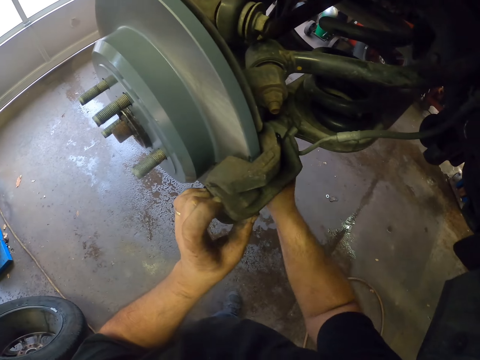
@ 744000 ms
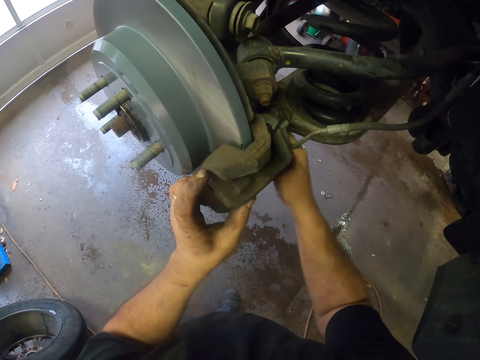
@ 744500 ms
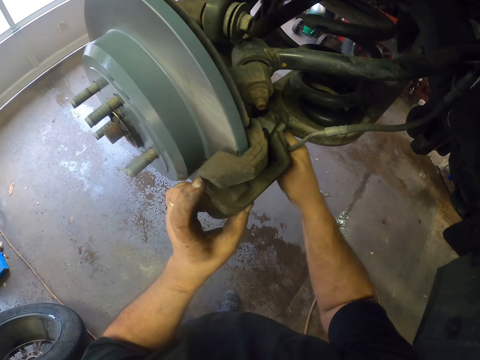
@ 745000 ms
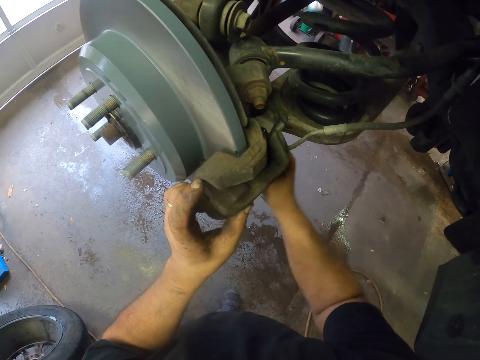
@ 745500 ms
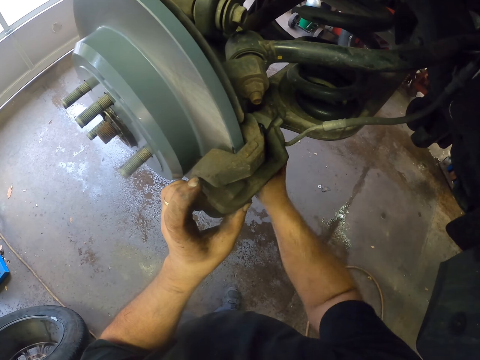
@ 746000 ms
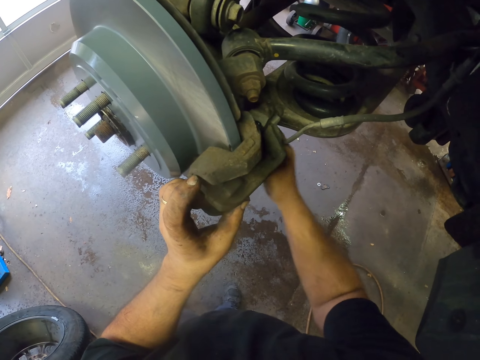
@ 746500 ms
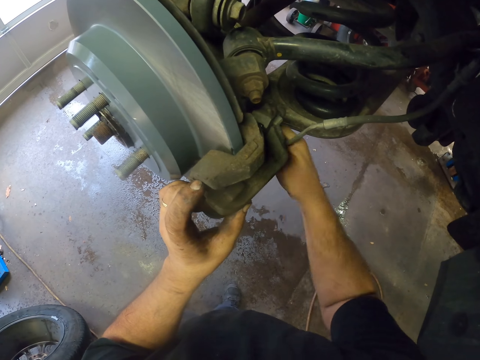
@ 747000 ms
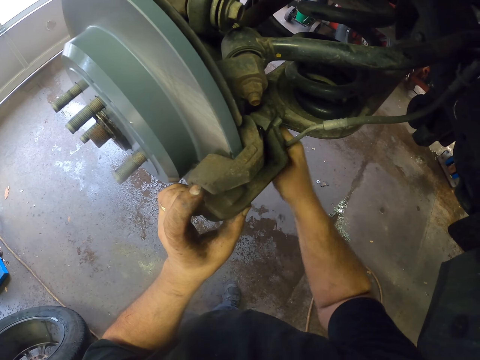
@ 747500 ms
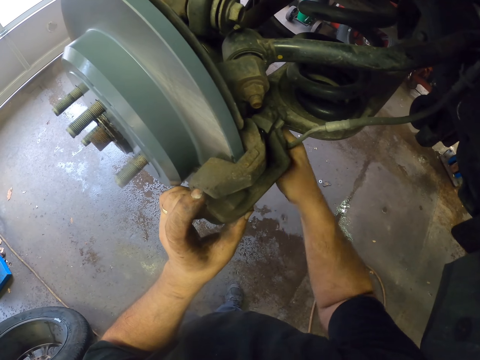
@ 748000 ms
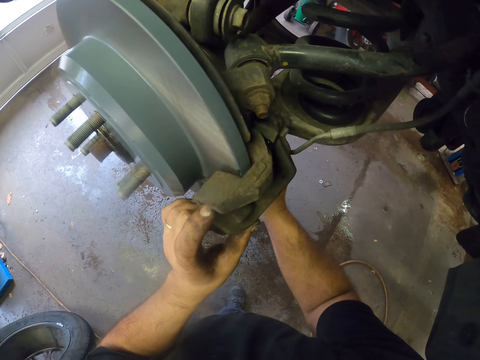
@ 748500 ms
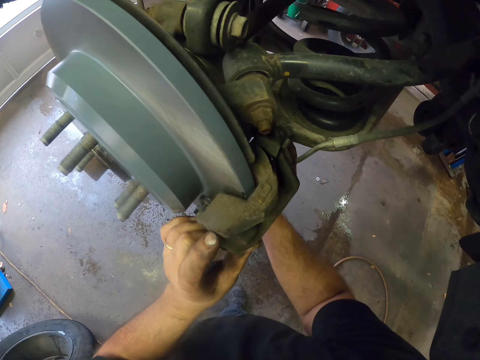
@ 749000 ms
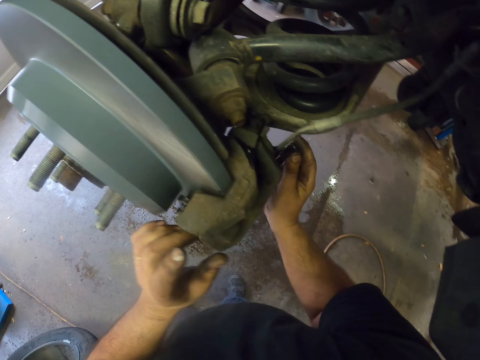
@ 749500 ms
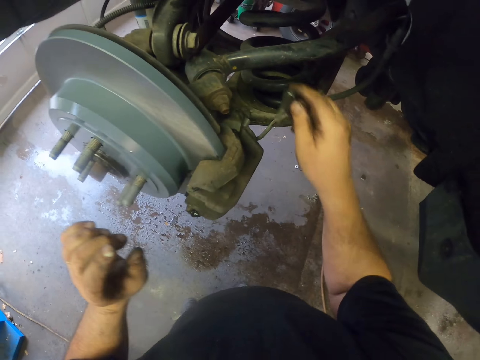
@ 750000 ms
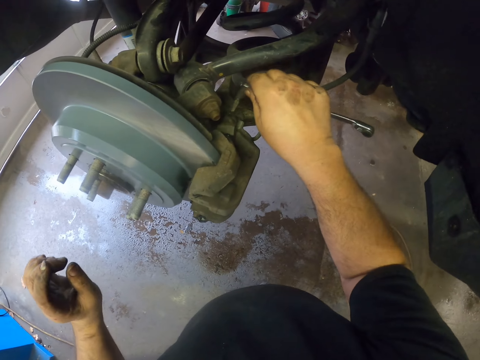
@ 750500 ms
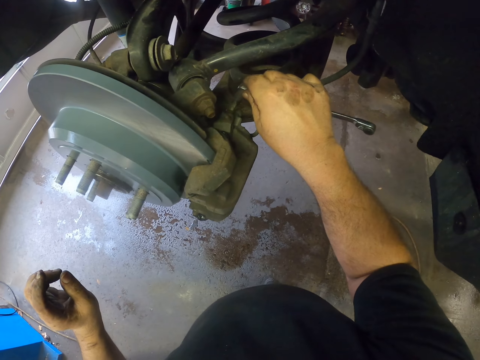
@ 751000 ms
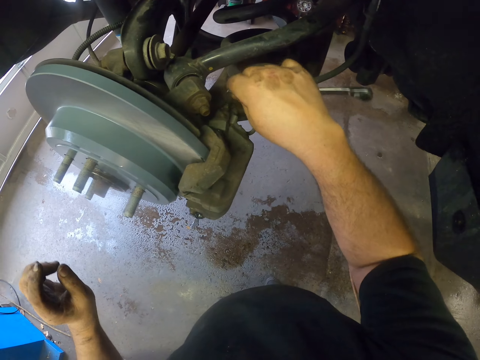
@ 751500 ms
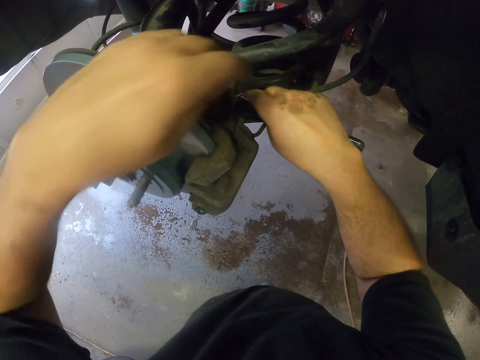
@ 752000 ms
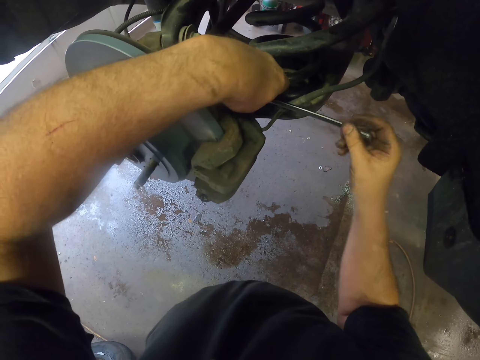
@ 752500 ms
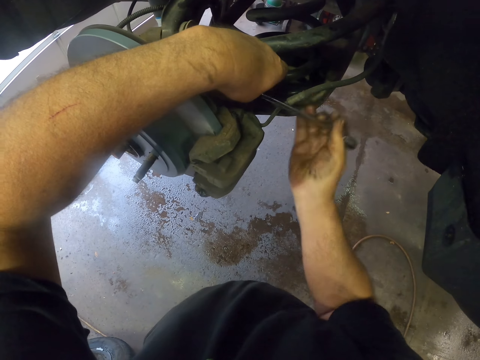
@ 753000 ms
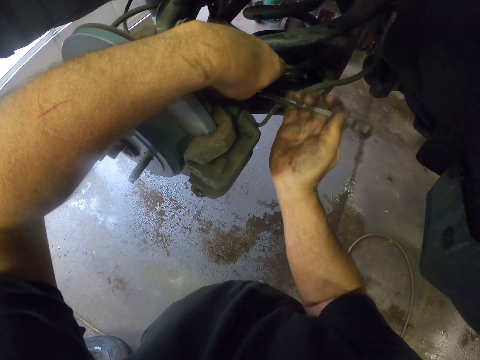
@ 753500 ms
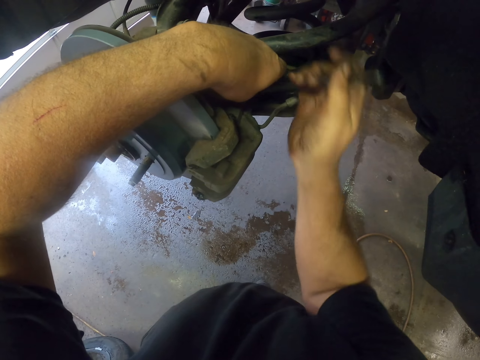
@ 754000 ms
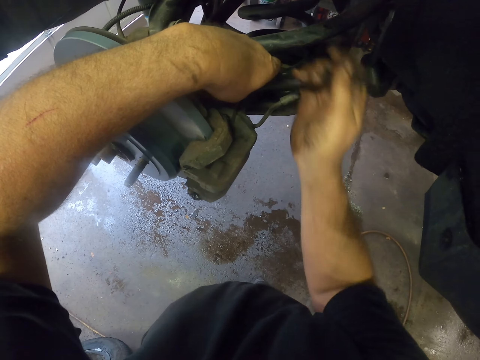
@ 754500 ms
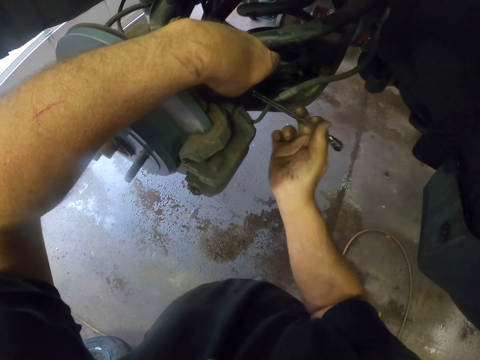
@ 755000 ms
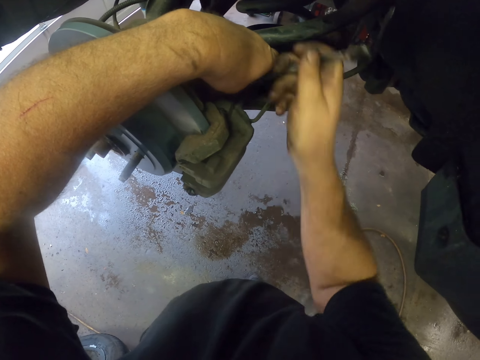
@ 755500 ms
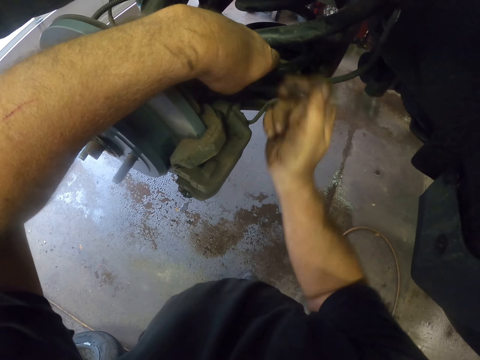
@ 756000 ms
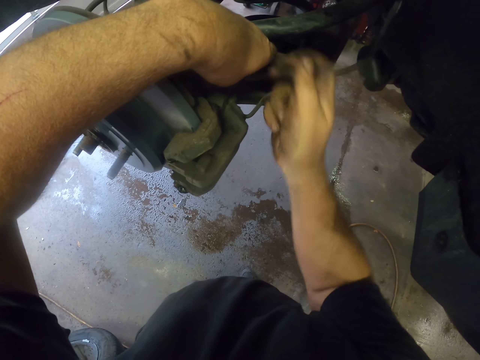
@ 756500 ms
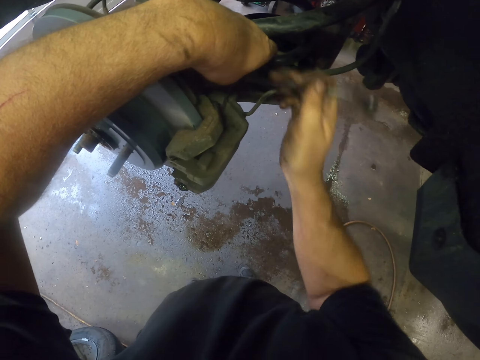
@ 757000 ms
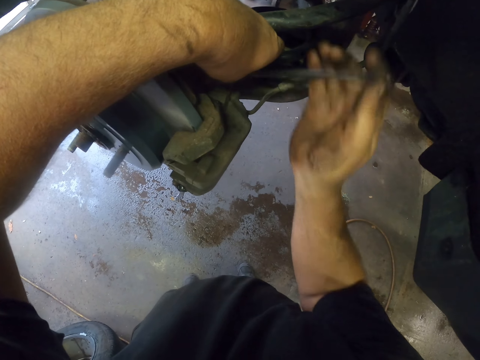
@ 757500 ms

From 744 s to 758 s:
The camera wearer removes the socket nut driver. They put the socket nut driver to the nut on the wheel hub. They tighten the nut.

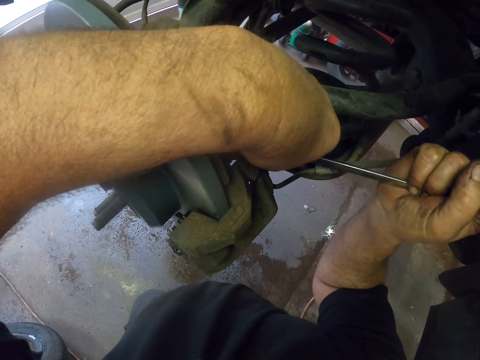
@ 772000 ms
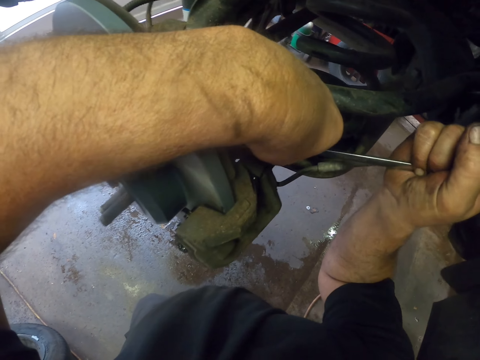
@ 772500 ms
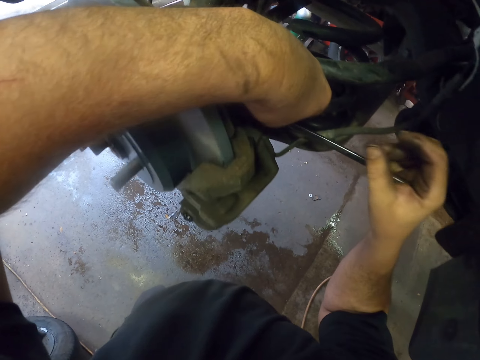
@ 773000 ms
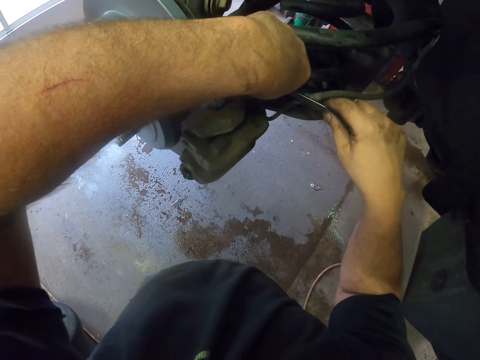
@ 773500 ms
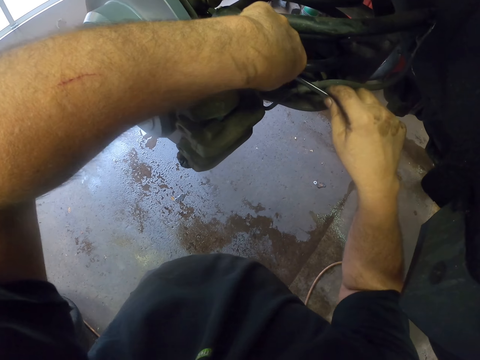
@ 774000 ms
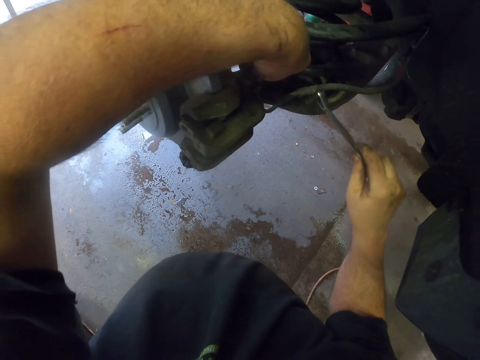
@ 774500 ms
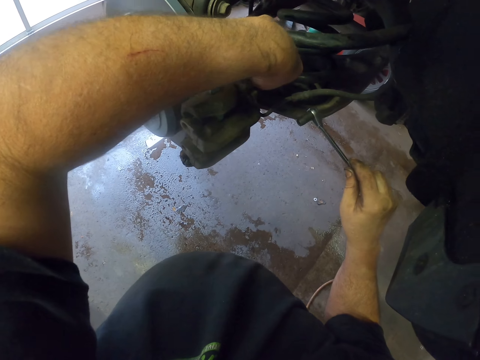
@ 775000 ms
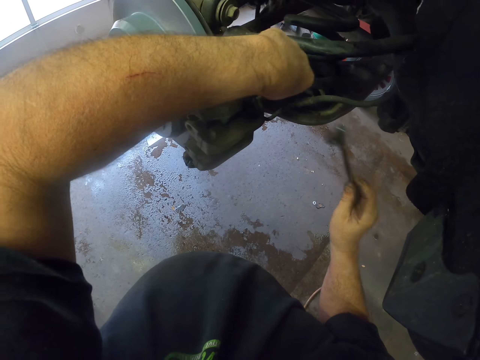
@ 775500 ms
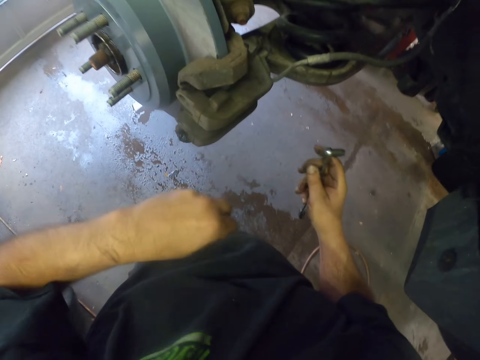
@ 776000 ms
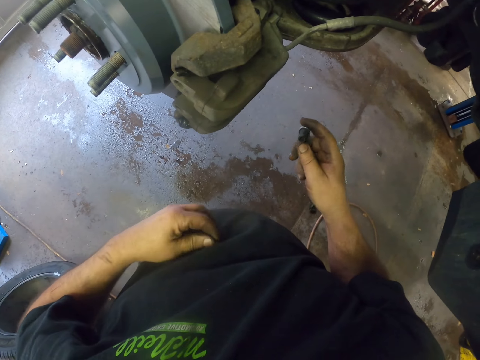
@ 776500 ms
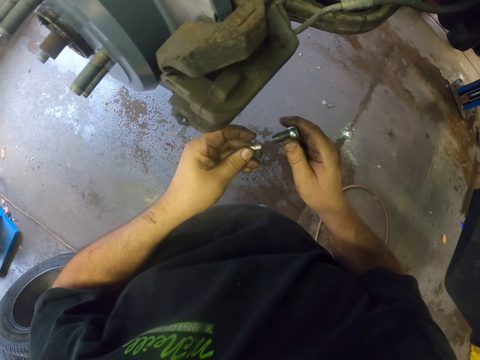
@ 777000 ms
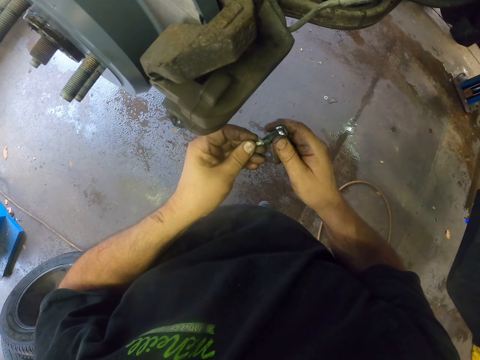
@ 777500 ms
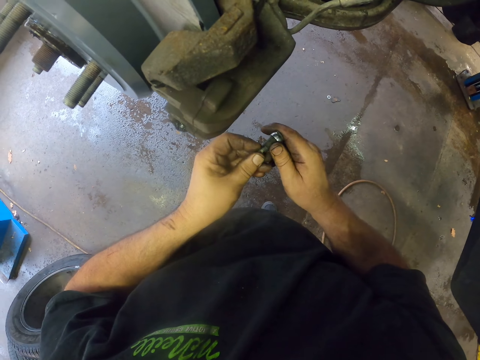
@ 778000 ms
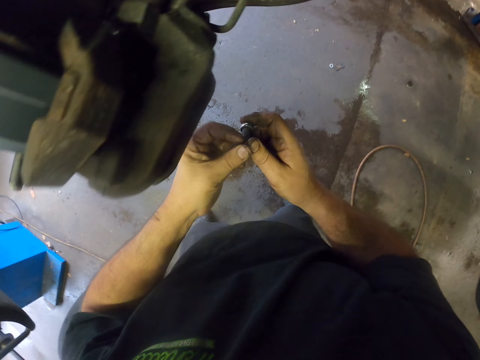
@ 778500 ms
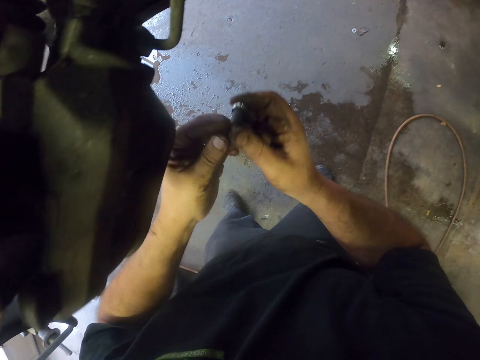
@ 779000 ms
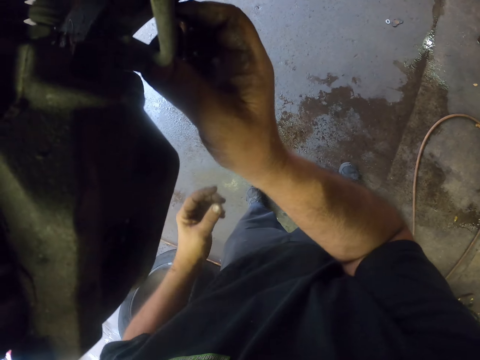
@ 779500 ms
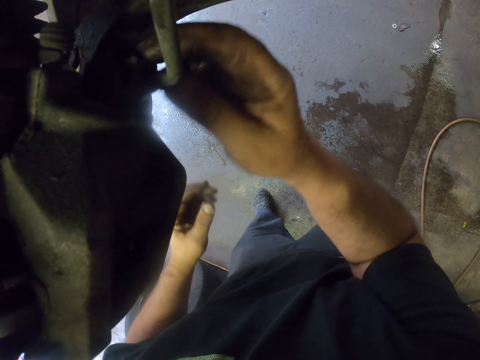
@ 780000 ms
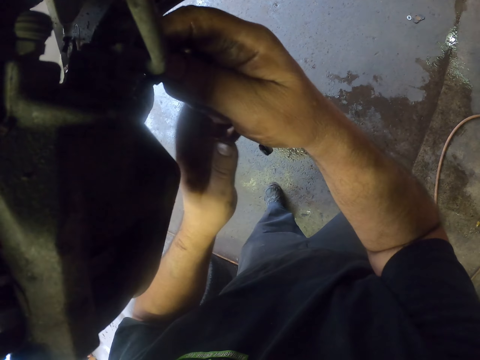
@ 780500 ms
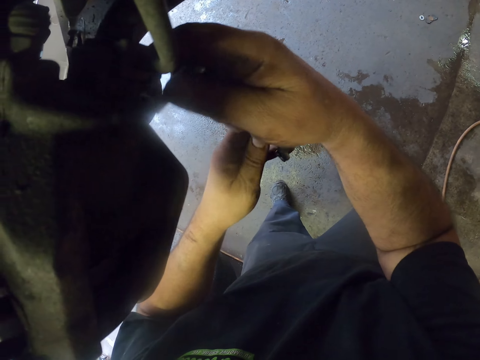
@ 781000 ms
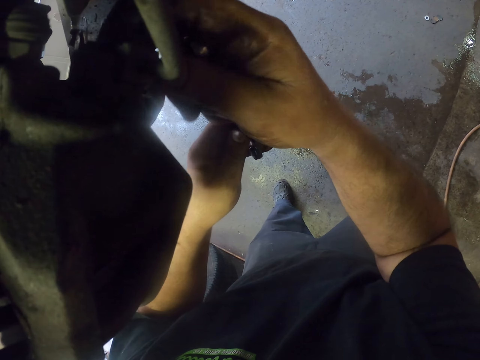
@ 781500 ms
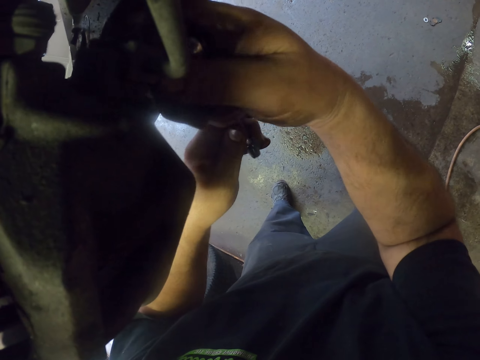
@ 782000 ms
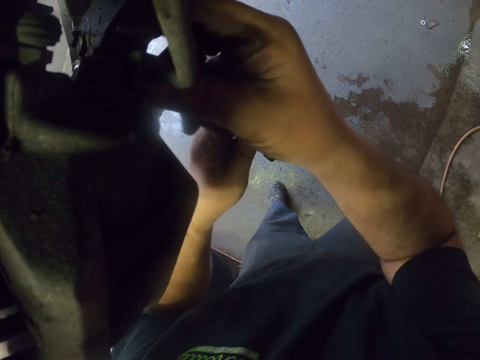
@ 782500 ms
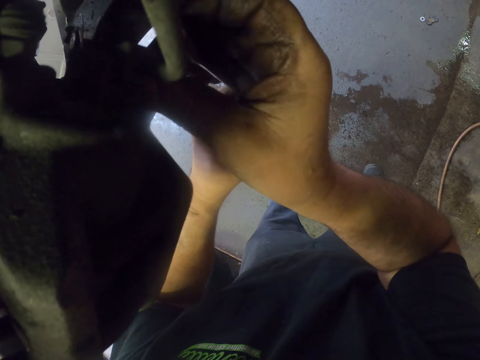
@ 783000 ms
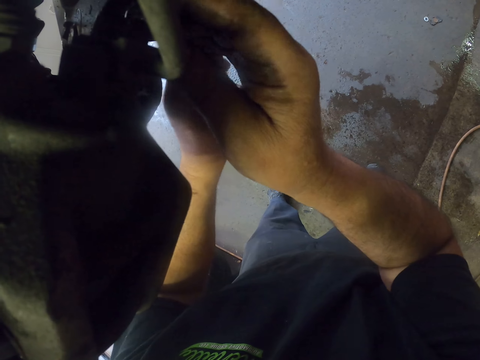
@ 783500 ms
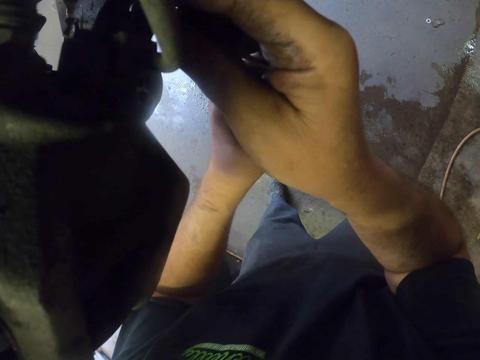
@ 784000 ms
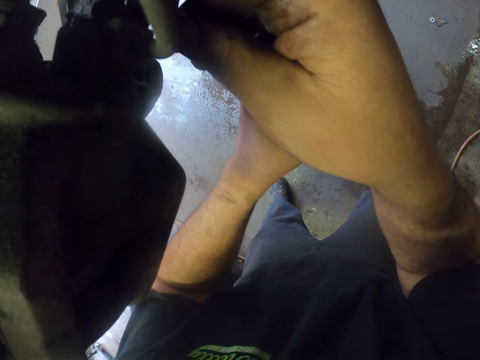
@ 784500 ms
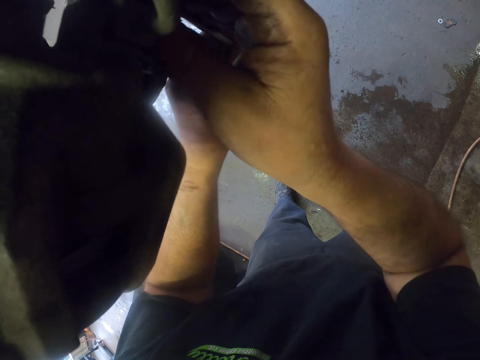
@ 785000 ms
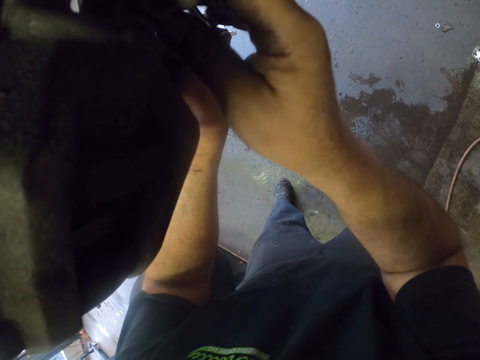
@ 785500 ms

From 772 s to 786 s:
The camera wearer removes the socket nut driver. They remove the nut with the hand. They fix the nut on the socket nut driver. They put the socket nut driver to the nut on the wheel hub.
